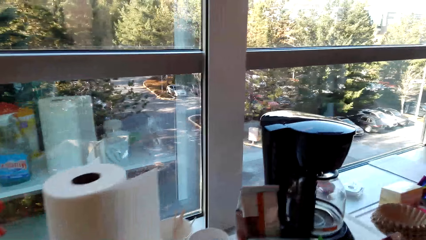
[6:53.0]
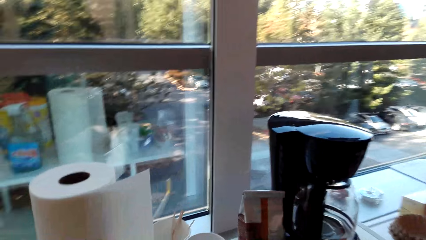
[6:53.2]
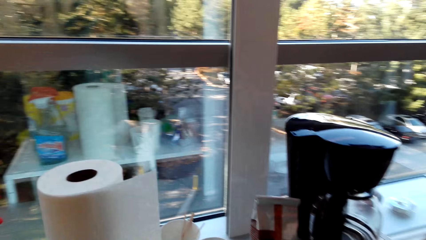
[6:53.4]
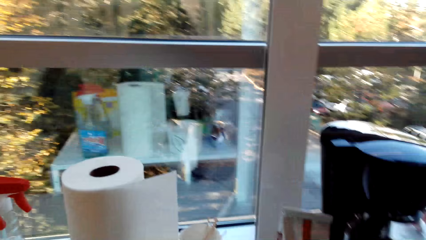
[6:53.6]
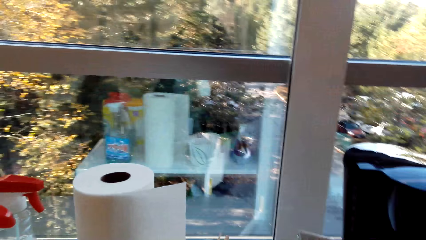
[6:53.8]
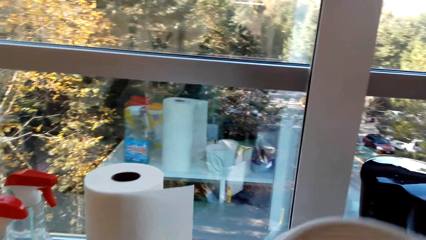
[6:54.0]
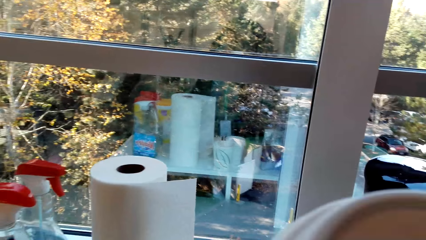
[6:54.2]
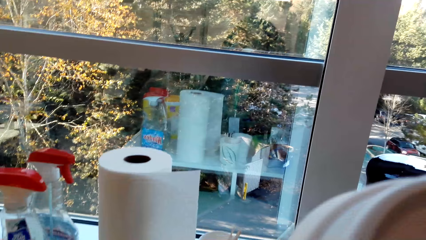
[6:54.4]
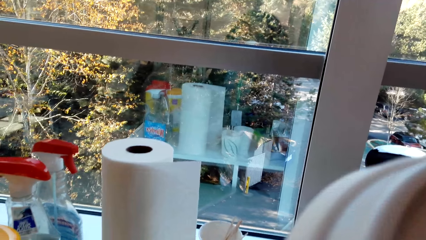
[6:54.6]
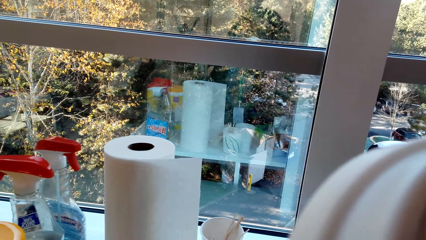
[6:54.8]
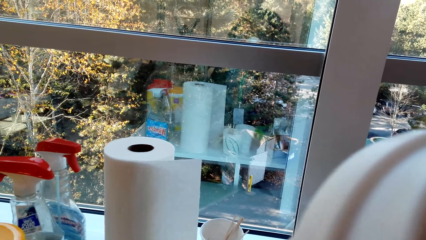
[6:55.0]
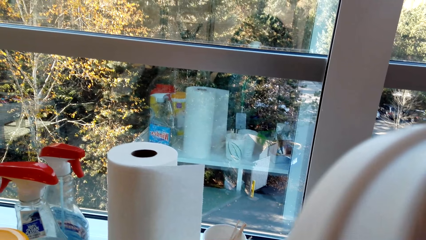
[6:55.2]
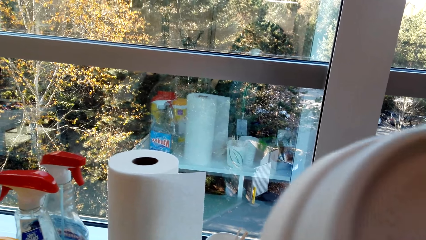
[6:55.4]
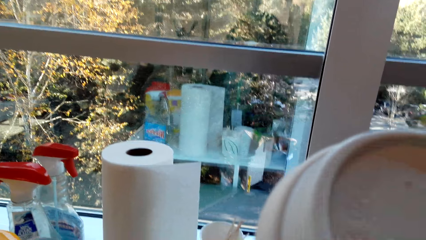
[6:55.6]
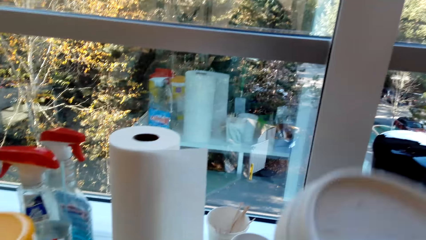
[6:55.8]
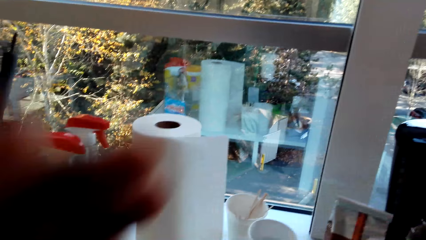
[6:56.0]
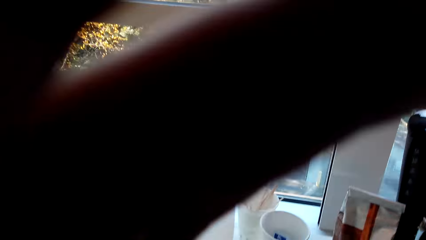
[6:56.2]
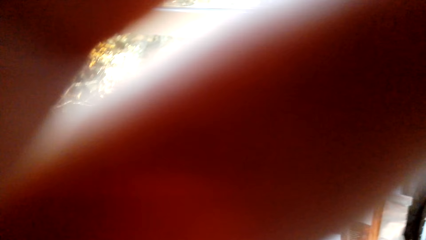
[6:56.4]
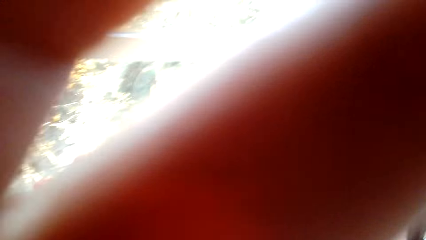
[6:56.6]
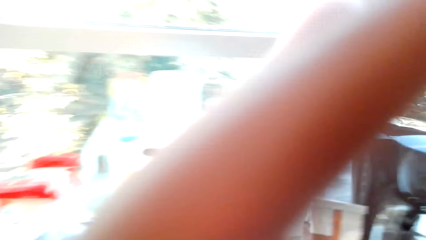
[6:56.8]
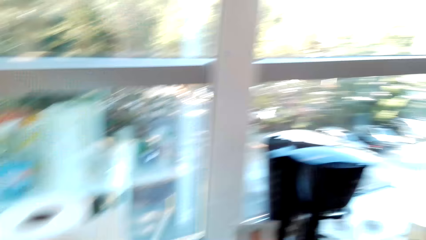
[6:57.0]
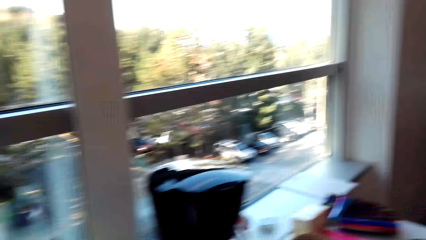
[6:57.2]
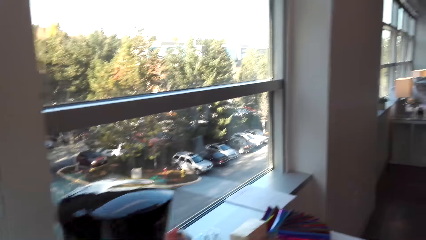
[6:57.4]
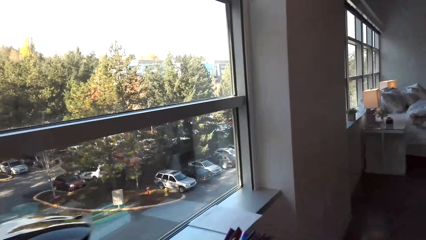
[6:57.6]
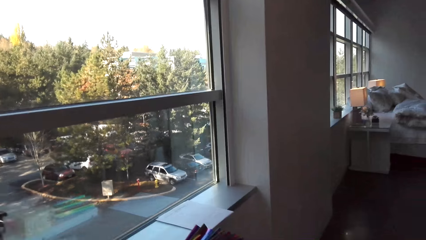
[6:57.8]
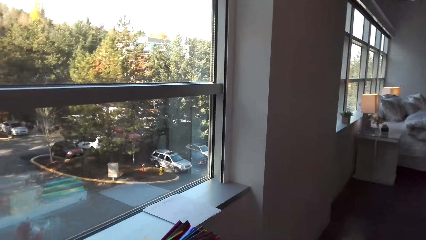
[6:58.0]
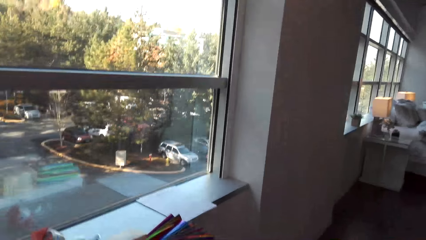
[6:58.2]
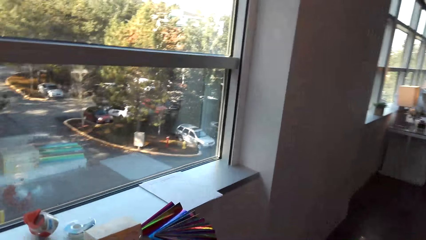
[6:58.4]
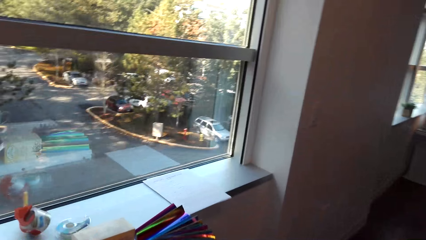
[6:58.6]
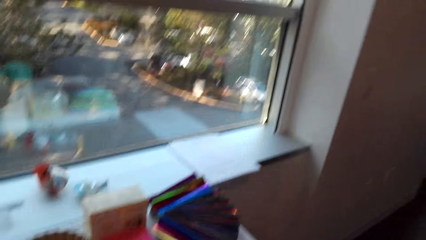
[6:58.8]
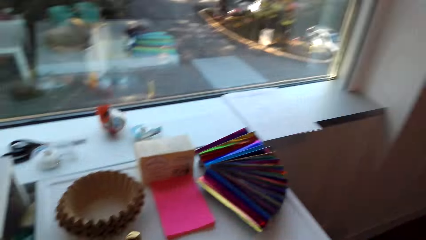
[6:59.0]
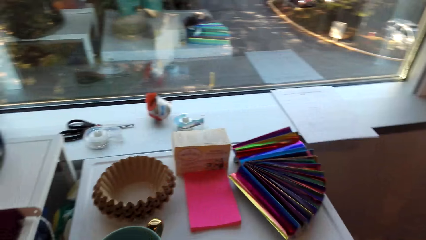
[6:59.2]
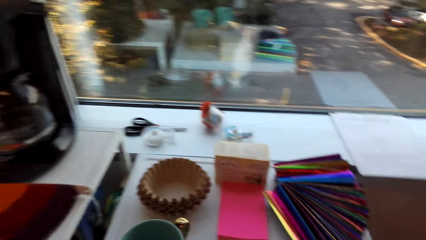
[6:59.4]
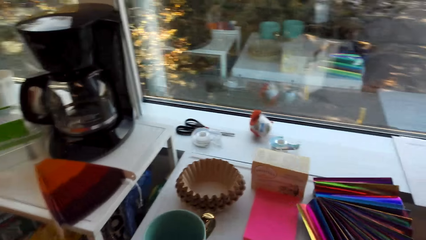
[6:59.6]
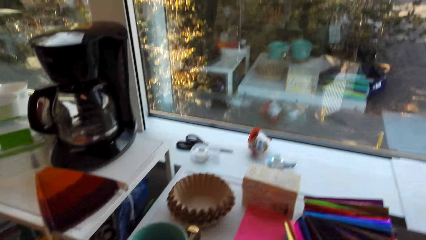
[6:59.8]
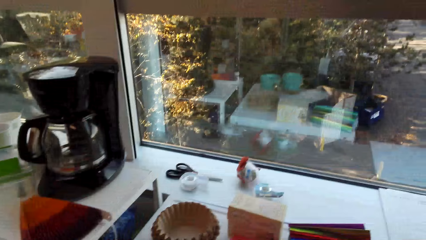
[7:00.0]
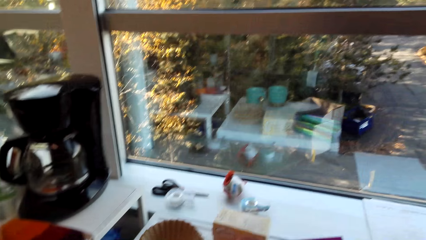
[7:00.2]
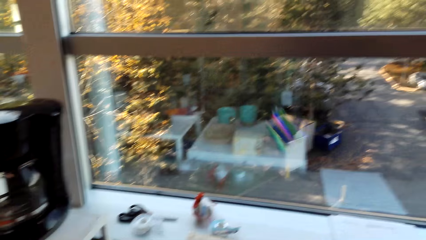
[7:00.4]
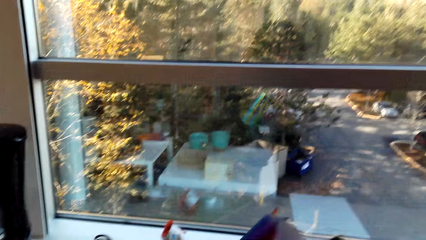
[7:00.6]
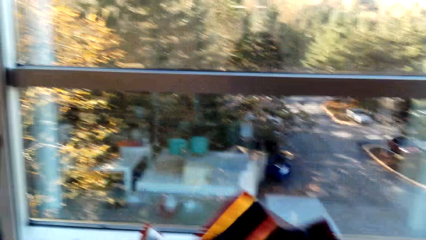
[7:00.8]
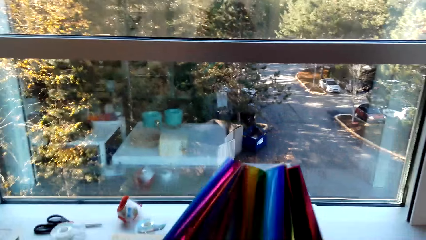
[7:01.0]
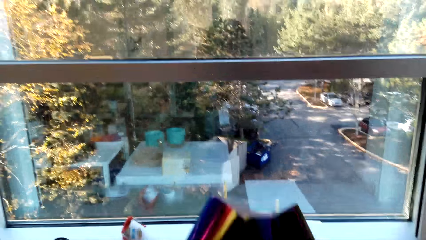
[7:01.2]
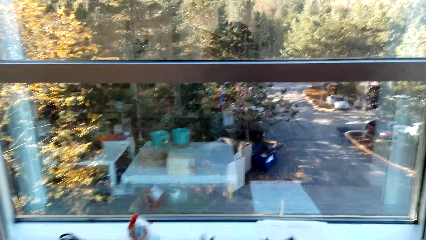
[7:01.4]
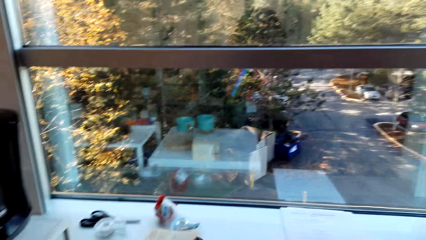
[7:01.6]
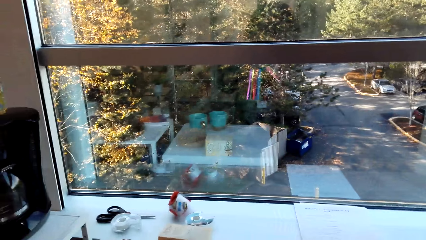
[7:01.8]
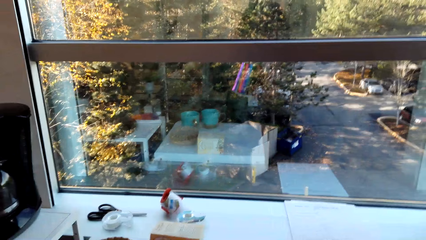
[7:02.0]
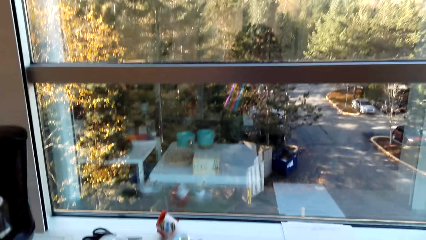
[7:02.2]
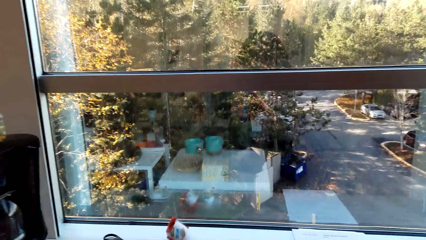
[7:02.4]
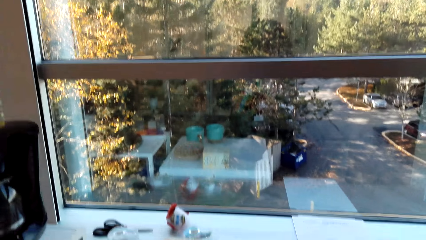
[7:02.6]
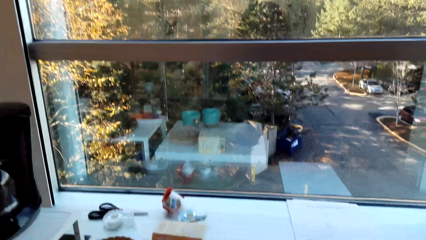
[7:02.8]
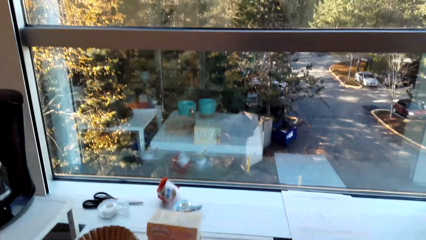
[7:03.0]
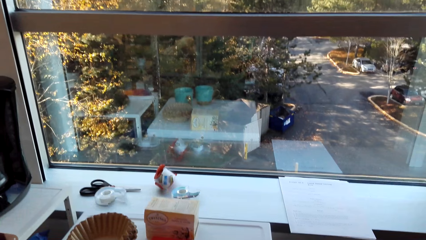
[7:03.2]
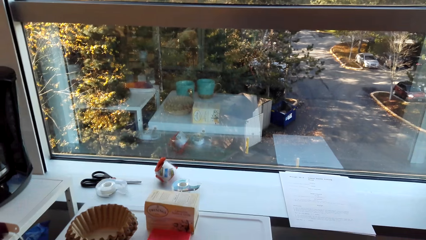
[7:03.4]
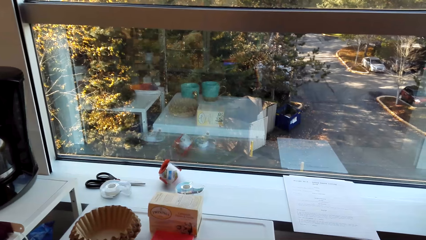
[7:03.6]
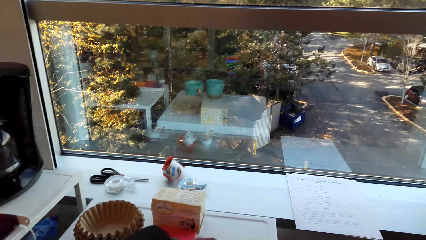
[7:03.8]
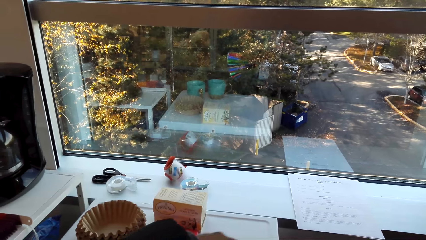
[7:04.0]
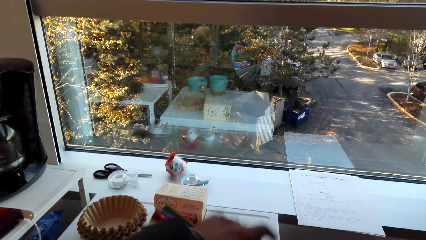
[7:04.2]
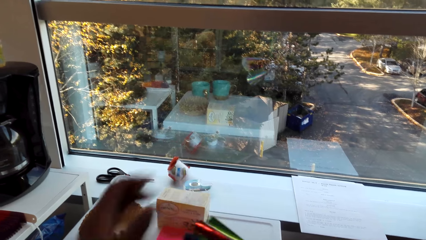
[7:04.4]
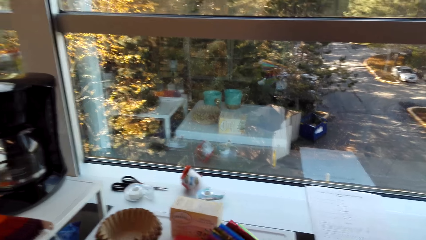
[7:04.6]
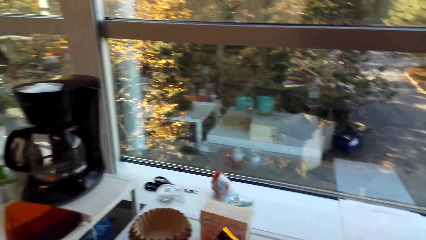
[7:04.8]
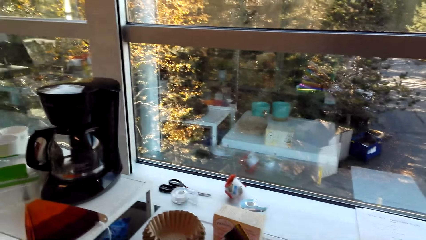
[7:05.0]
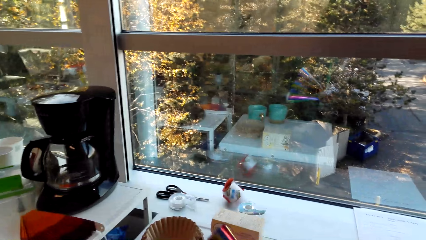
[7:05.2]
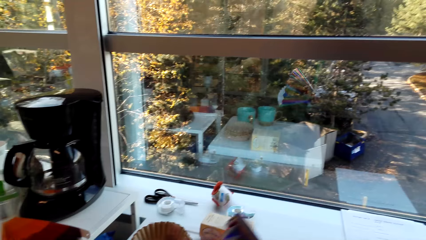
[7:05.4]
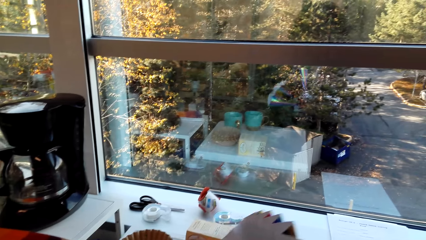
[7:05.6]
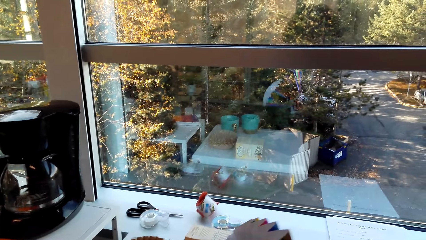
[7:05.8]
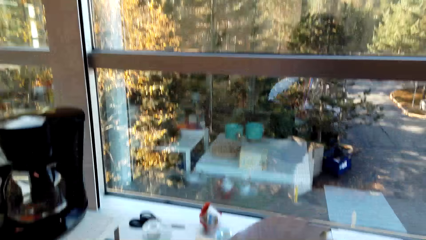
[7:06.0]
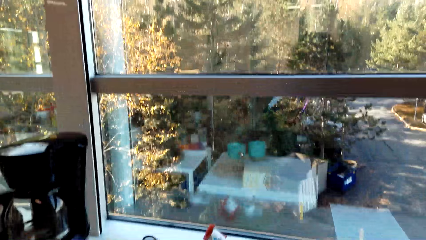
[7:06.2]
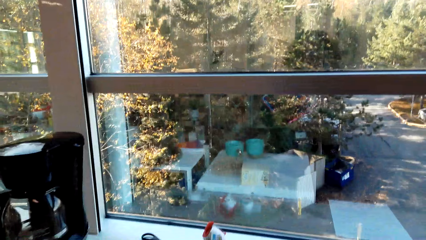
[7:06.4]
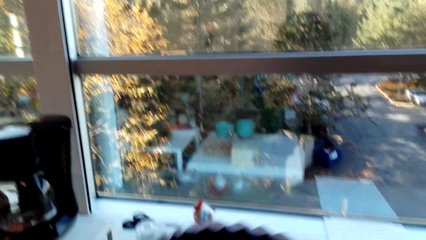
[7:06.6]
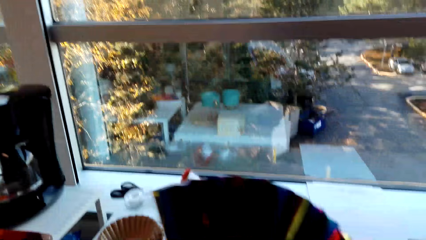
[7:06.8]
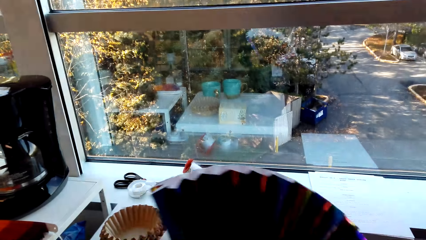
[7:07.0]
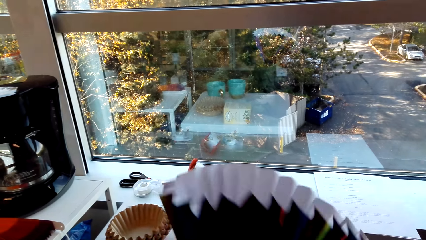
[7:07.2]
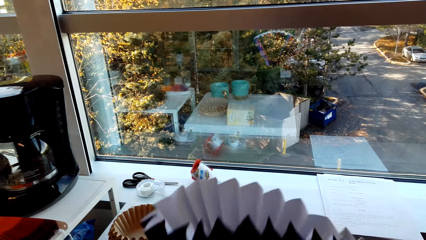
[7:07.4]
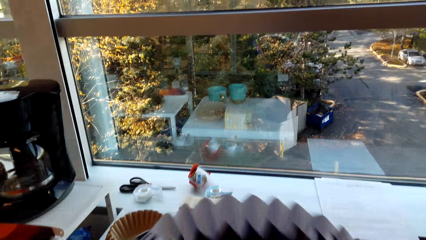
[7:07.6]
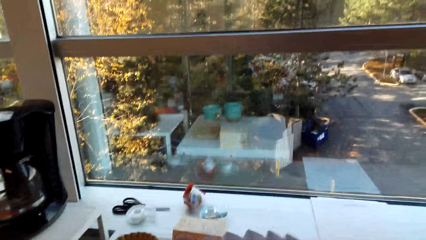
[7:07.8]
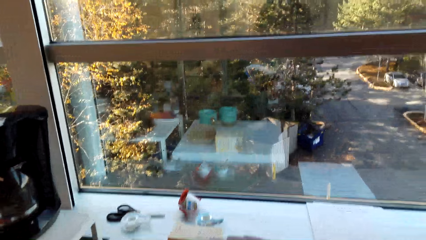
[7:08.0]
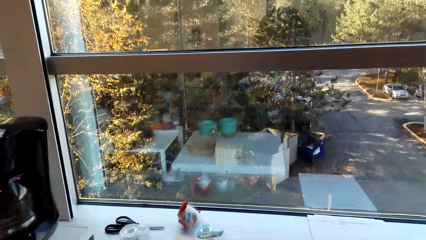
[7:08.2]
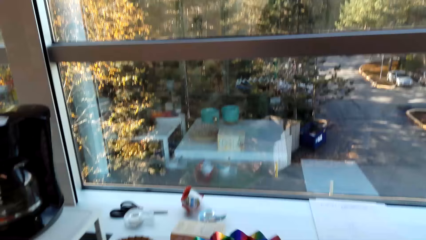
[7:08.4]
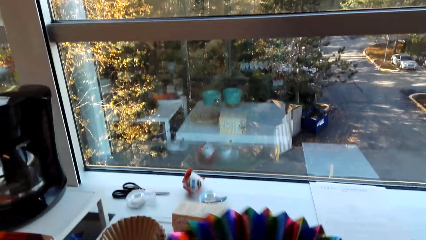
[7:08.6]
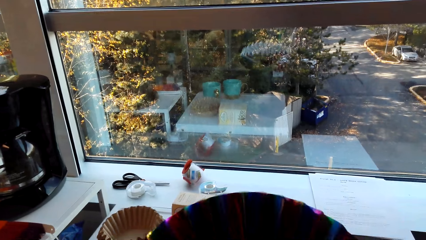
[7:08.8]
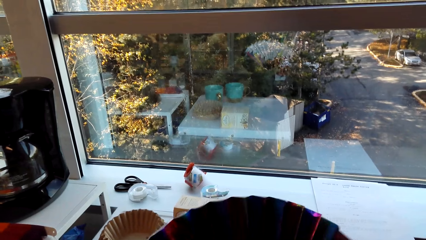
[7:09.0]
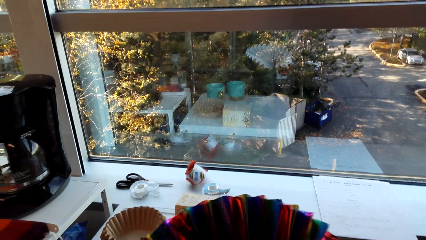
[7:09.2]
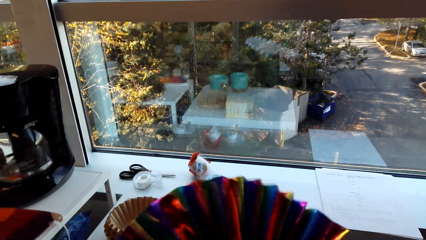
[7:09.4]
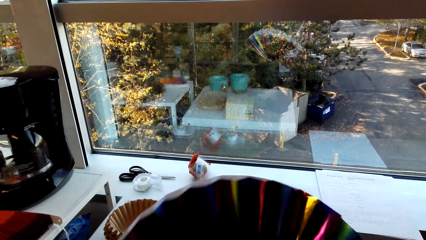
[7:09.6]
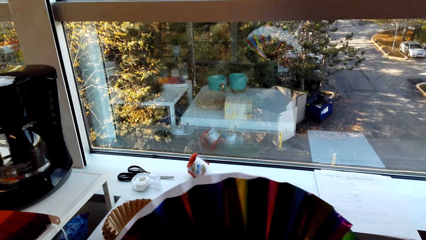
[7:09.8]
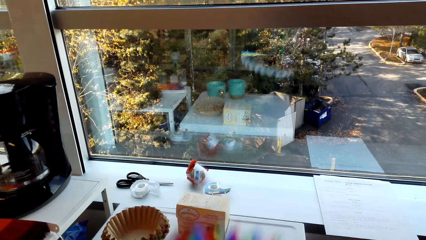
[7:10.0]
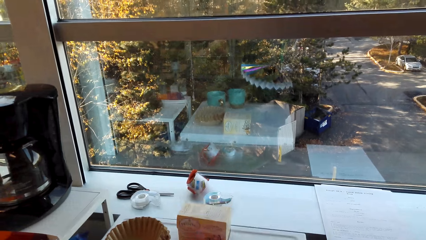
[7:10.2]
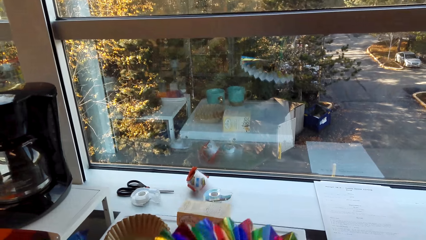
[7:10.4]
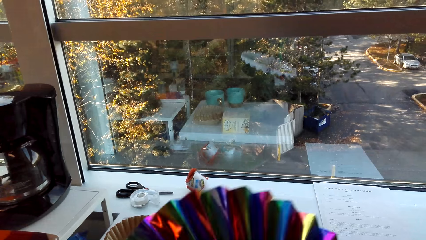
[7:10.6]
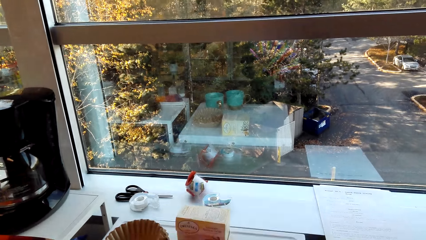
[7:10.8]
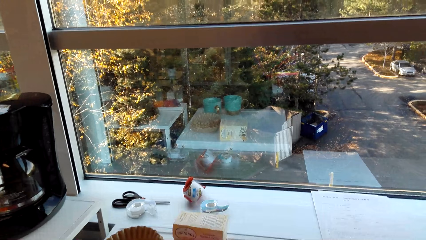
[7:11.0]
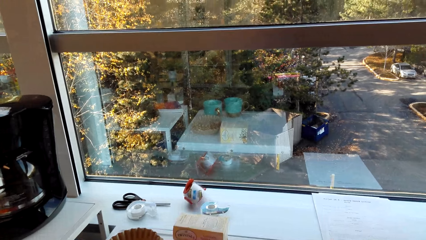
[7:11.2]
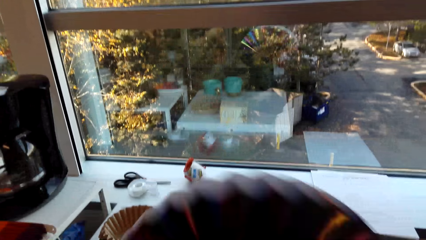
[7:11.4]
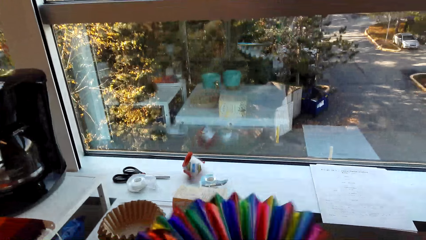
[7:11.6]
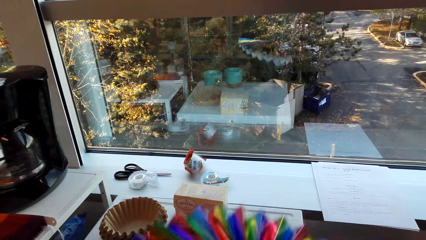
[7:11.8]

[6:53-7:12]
The camera wearer picks up the coffee cup. A person talks in the room. The camera wearer sips the drink. She holds the camera. She adjusts the camera. She moves in the room. She picks up the paper fan and talks in the room. The person talks in the room. The camera wearer holds a paper in her right hand. She talks in the room.
